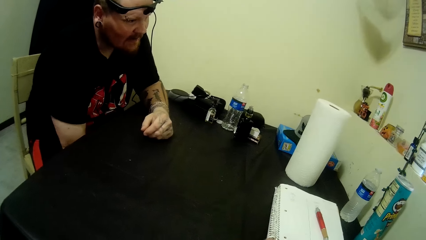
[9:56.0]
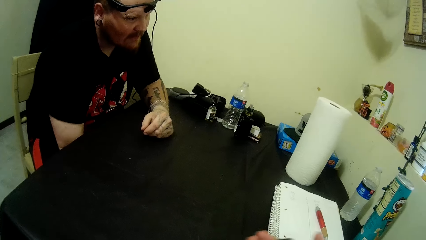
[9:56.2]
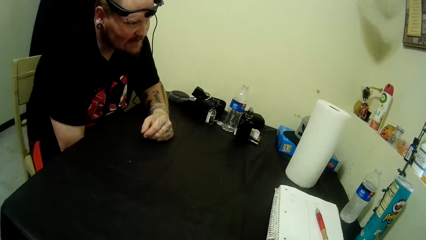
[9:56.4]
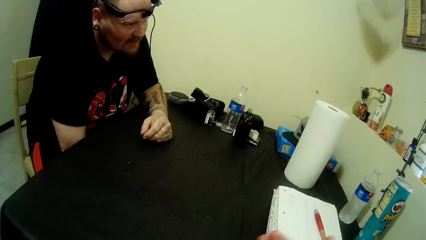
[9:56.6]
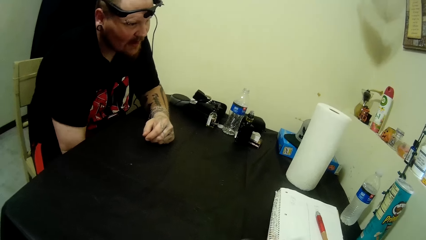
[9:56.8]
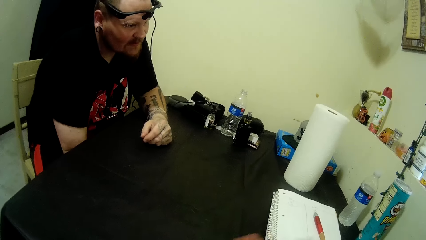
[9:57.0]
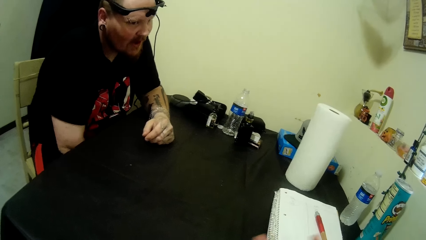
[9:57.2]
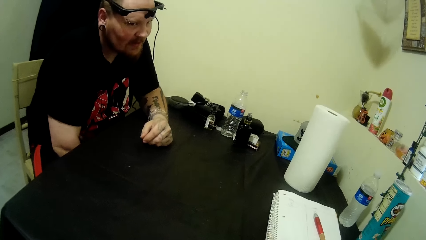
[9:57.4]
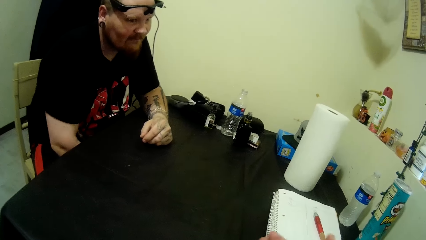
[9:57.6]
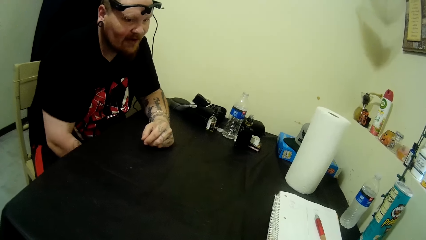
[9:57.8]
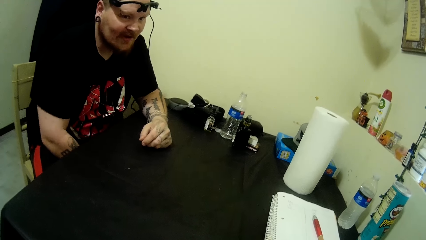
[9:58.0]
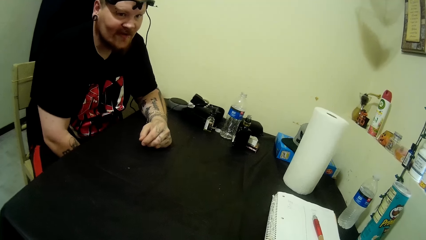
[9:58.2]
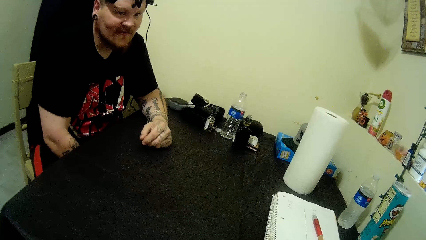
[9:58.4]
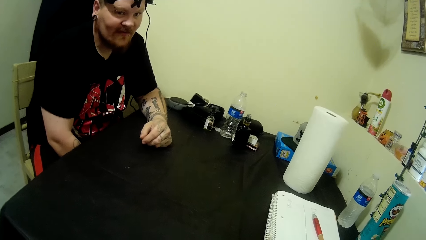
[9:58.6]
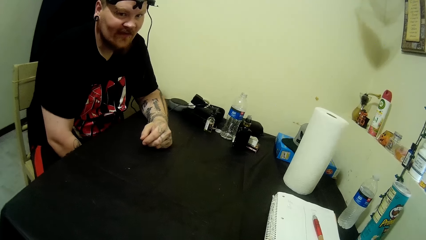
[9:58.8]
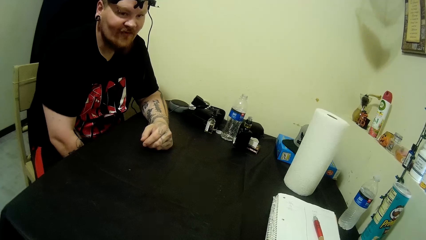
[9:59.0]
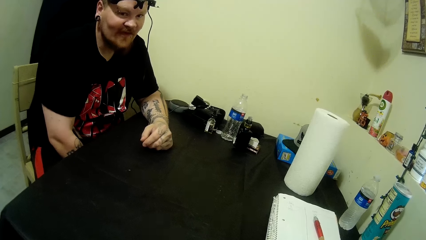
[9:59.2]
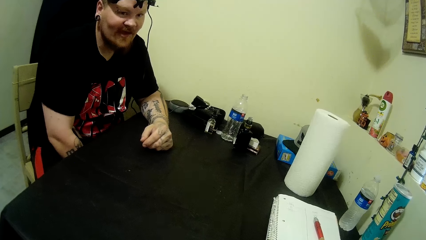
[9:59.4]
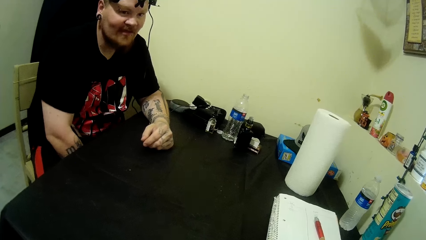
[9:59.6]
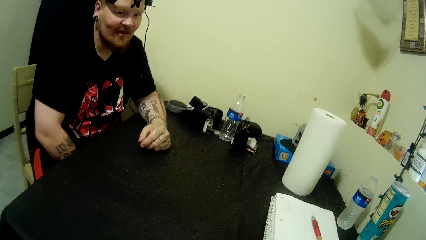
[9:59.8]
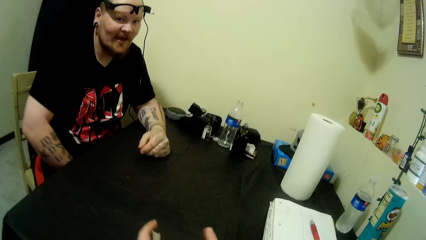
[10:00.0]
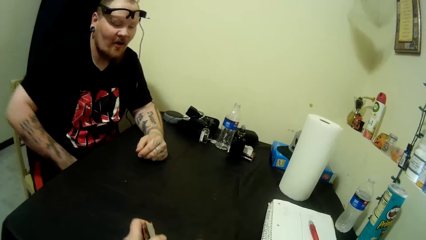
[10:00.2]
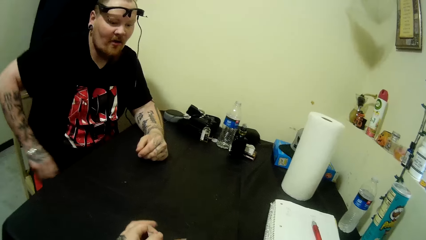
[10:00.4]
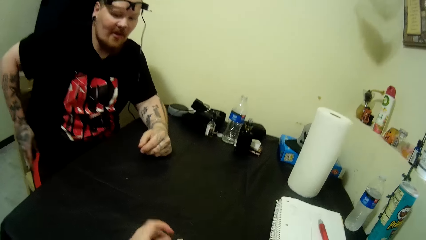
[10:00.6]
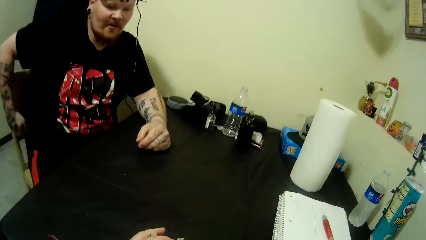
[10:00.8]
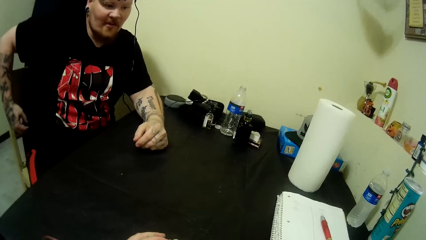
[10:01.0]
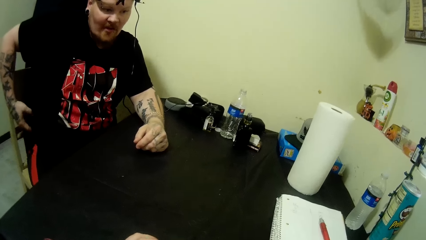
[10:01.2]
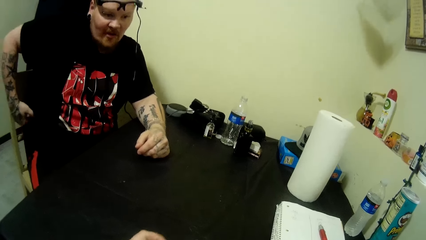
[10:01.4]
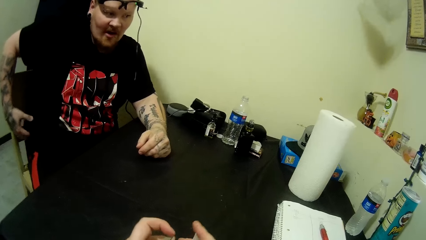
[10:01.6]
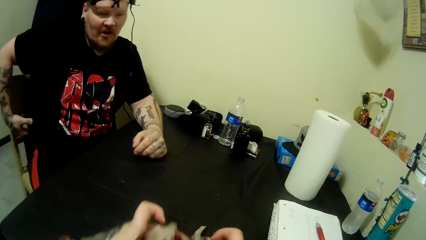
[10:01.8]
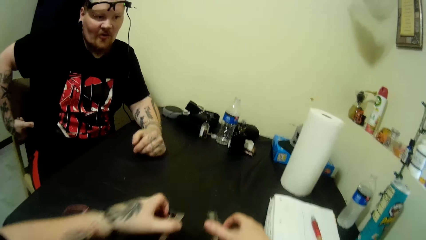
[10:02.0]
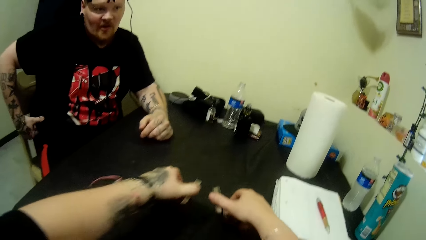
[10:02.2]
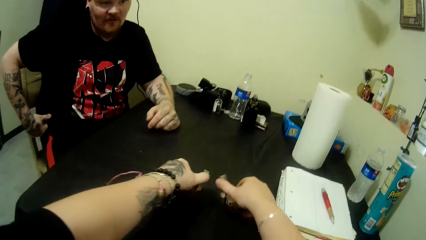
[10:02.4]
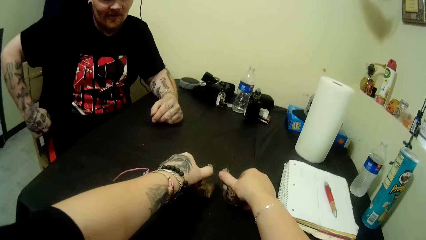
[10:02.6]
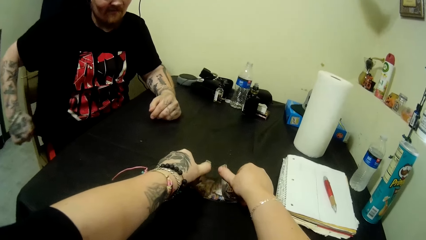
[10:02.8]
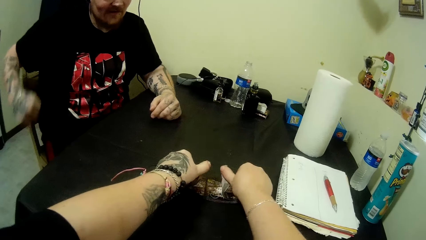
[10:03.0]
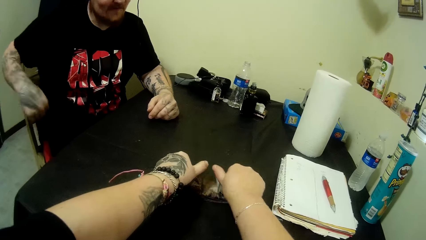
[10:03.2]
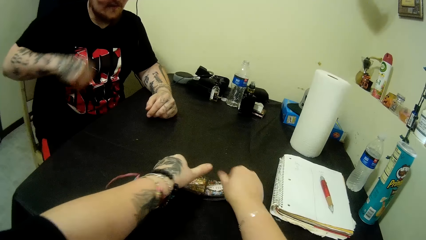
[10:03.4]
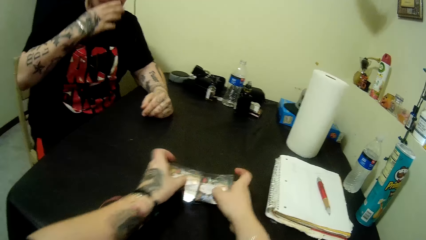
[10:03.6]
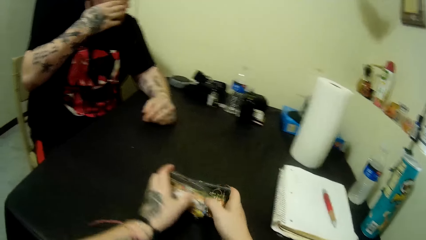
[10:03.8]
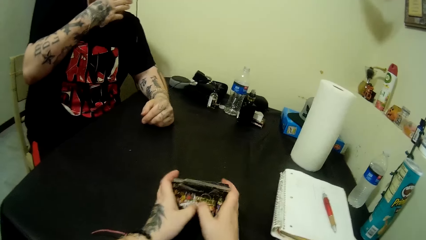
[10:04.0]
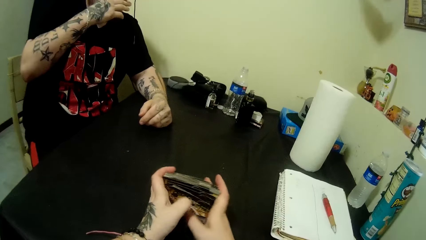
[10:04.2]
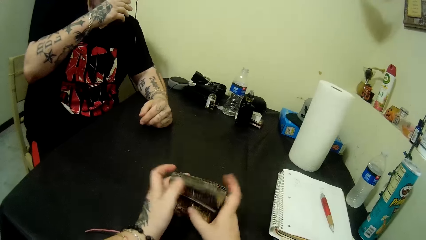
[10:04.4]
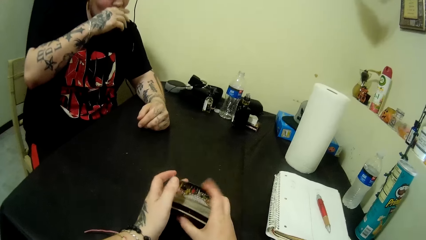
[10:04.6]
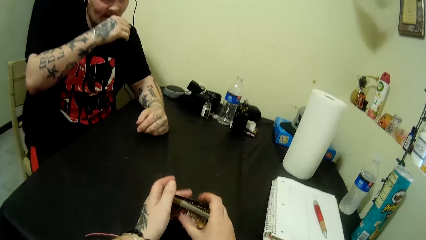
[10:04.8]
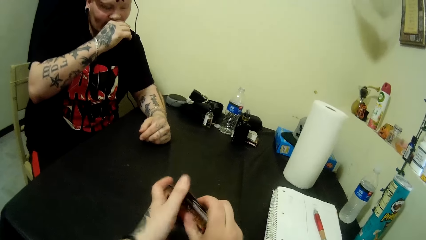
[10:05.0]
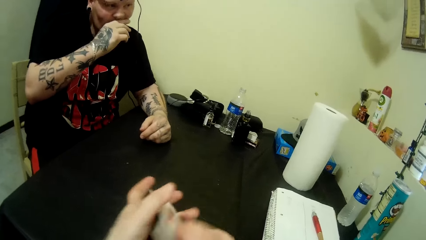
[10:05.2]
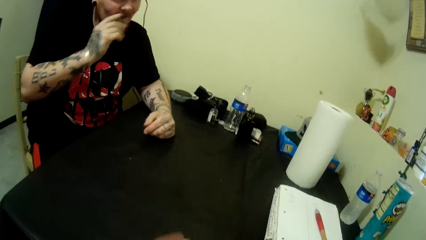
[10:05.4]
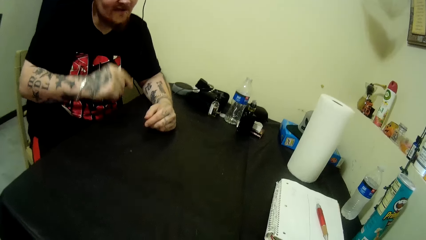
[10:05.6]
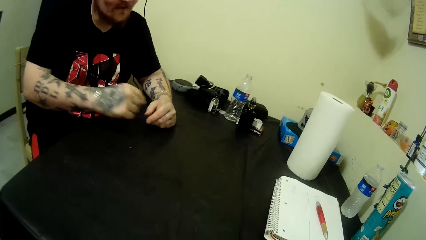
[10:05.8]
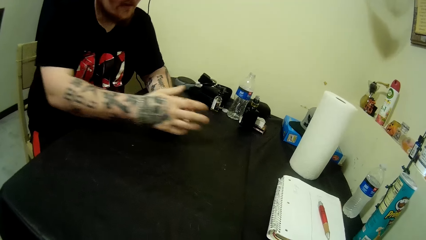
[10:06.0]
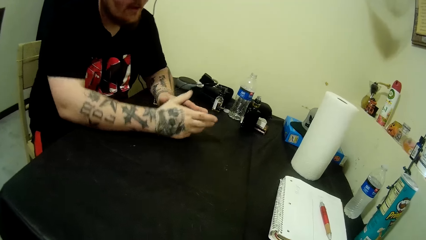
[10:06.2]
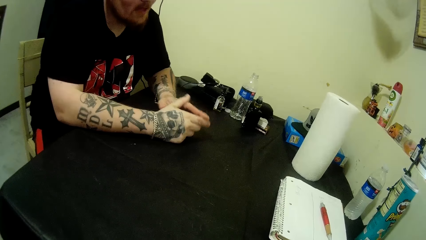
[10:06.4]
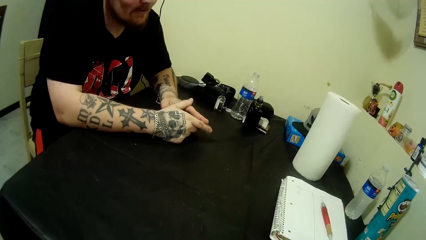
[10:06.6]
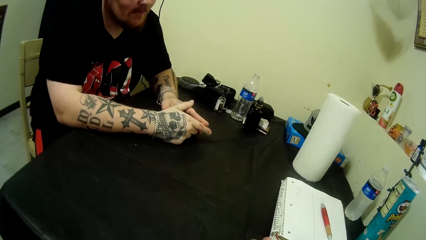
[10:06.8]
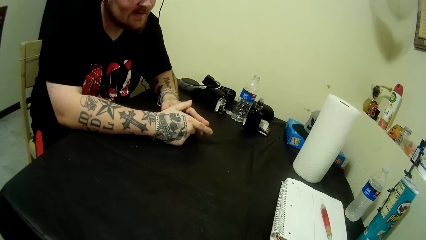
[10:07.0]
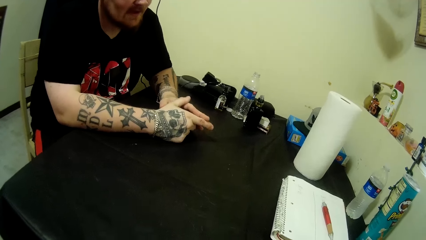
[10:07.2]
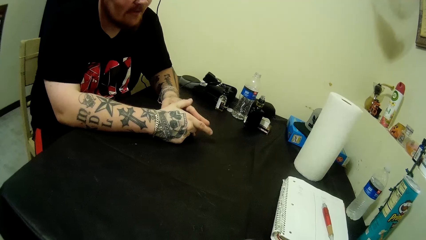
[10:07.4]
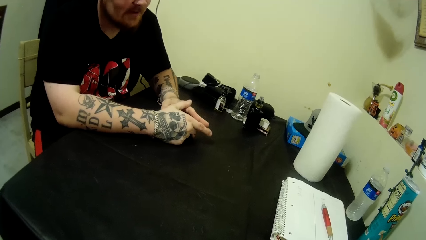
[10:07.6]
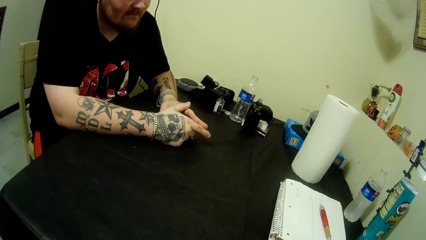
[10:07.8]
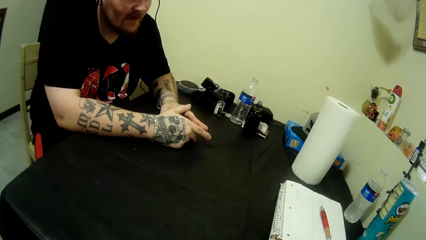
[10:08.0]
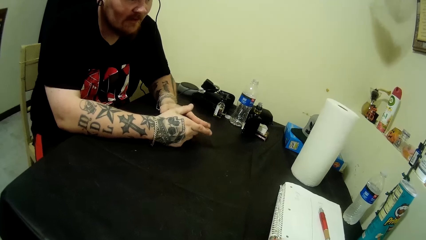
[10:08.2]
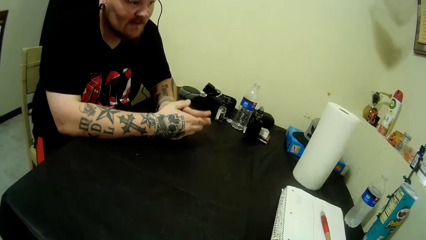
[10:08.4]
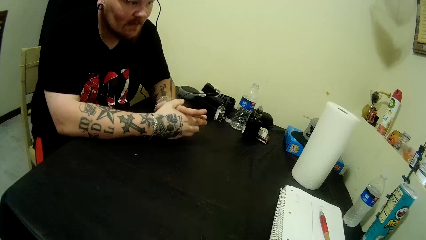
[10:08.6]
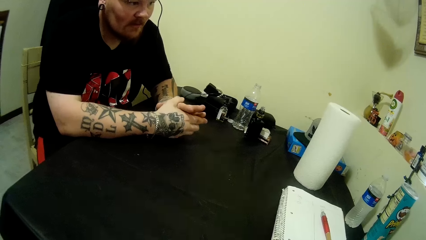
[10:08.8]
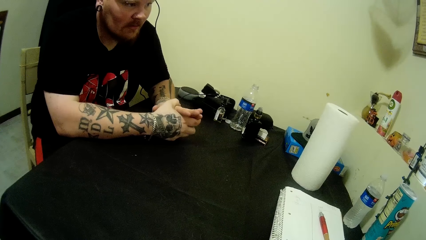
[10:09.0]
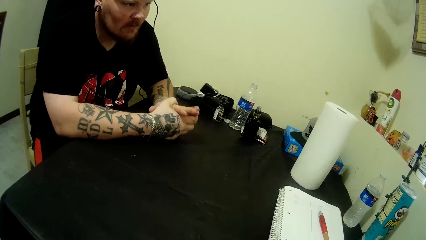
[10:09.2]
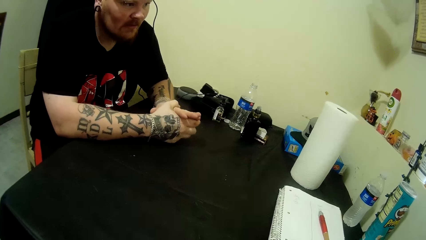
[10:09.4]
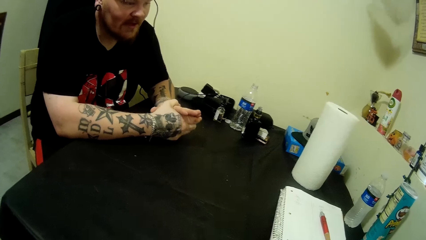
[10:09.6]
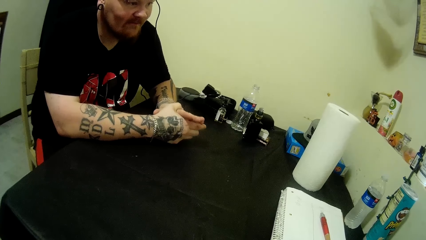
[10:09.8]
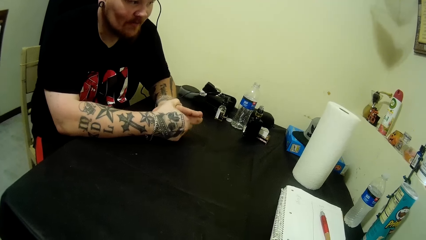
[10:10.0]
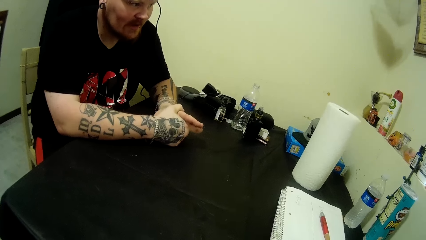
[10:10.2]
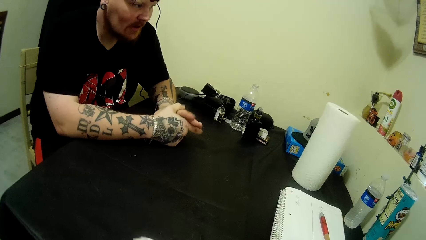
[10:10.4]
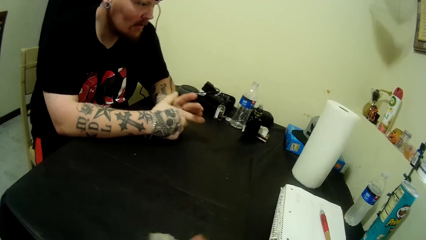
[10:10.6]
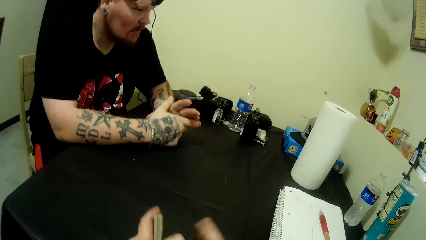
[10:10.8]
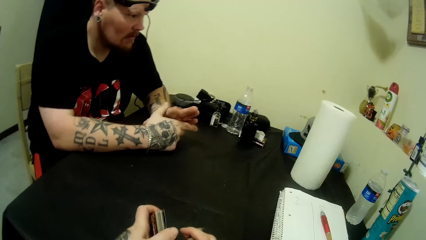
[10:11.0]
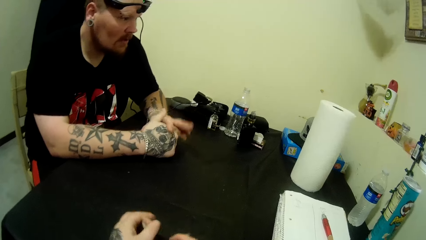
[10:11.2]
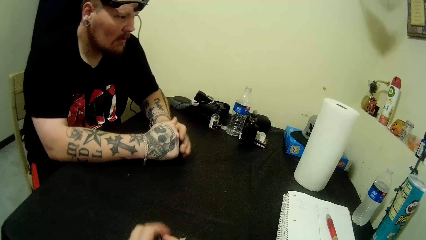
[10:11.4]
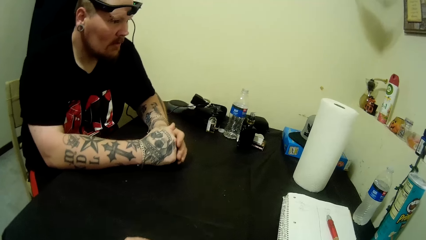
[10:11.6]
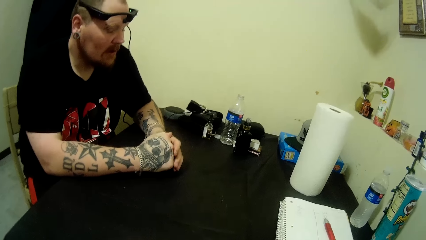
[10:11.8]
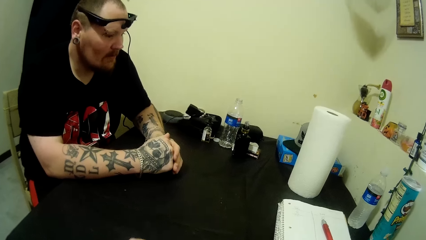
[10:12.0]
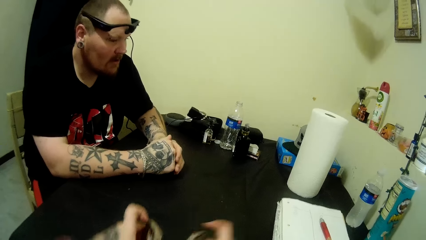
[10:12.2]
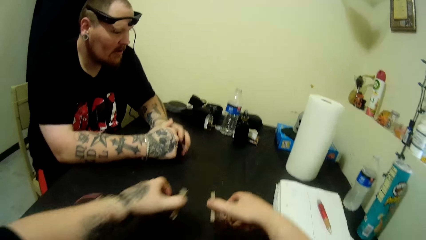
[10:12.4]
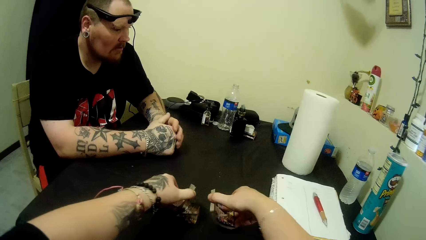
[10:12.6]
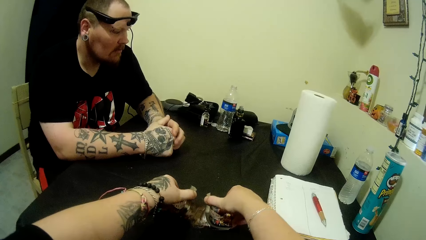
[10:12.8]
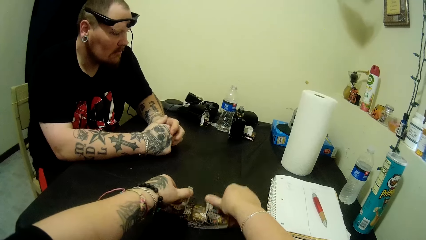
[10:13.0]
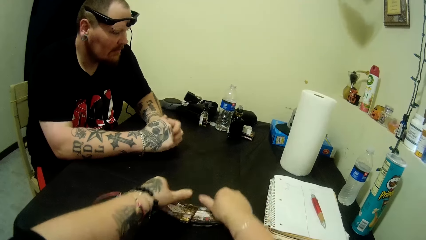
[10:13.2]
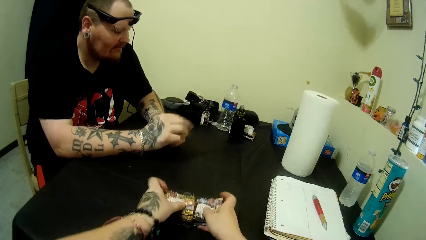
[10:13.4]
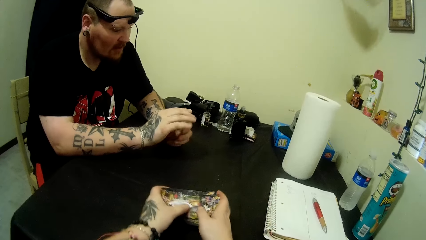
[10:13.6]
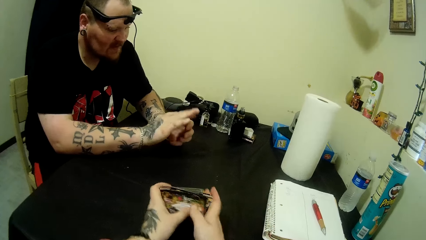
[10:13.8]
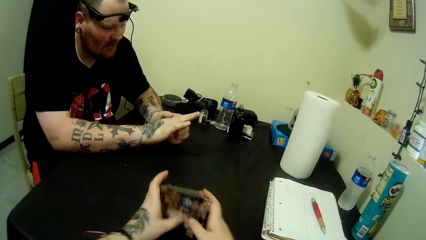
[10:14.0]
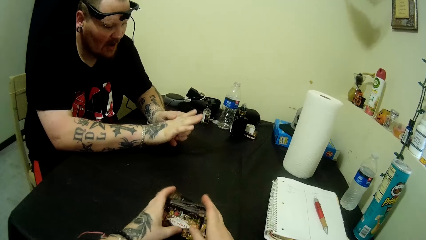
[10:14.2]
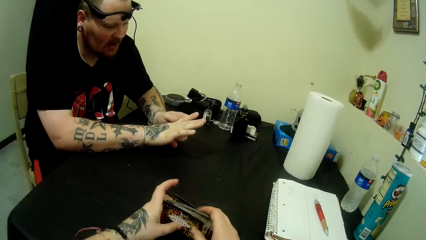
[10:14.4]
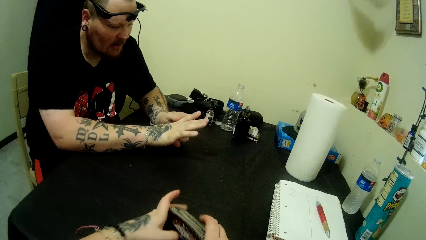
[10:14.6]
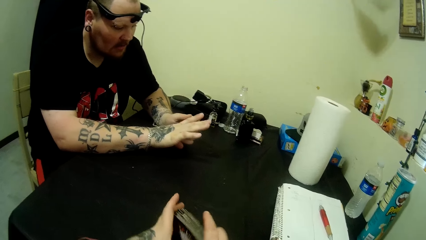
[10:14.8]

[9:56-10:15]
The camera wearer moves the cards on hands. They arrange the cards on hands. They arrange the cards on the table. They move the cards on the table. They pick the cards from the table. They put the cards on the table. They arrange the cards on the table. They move the cards on the table.
